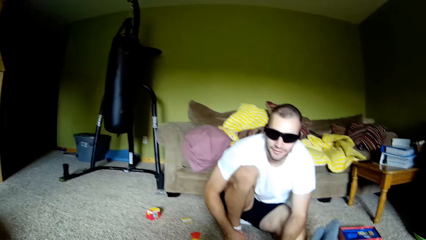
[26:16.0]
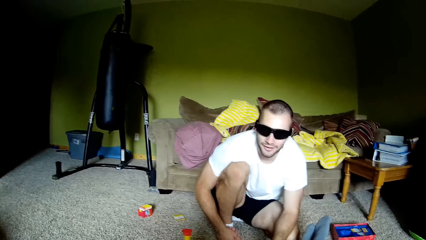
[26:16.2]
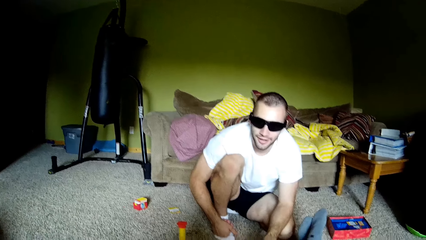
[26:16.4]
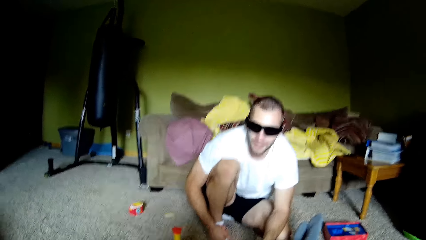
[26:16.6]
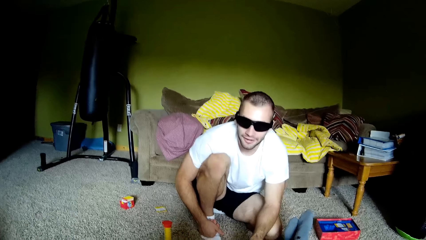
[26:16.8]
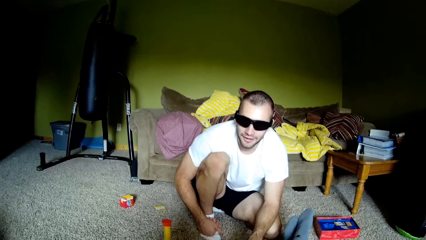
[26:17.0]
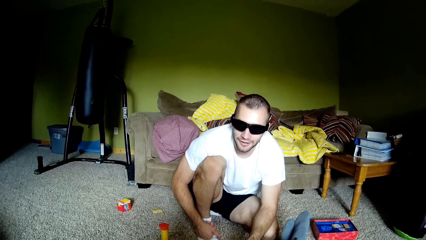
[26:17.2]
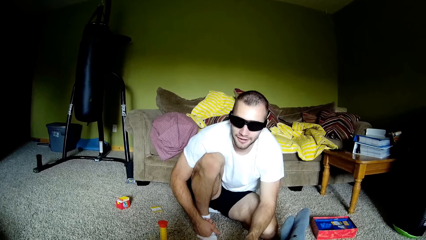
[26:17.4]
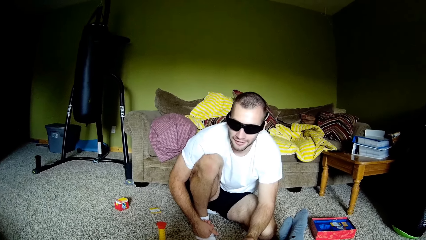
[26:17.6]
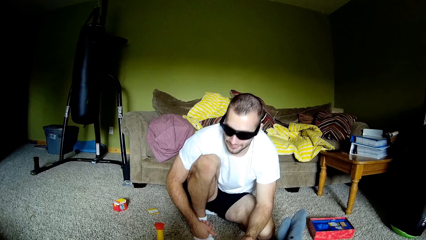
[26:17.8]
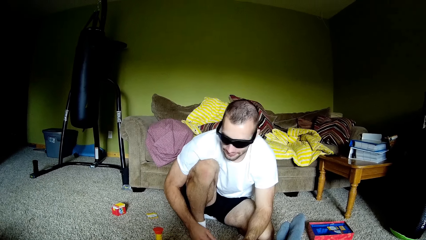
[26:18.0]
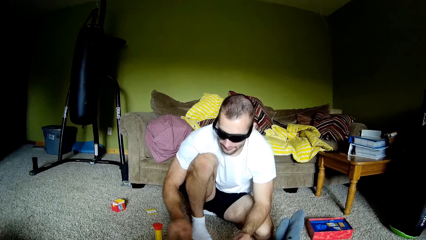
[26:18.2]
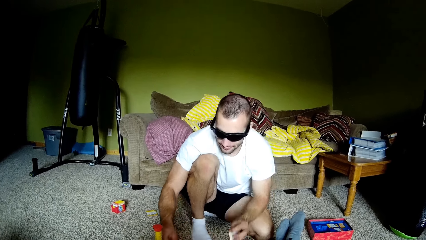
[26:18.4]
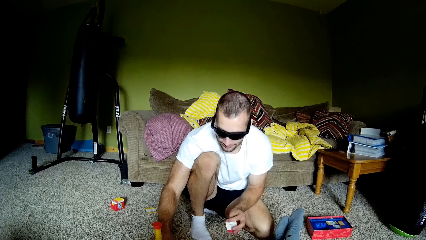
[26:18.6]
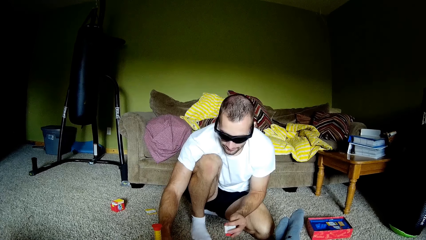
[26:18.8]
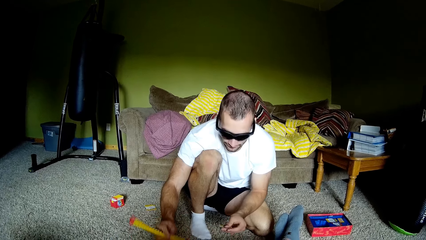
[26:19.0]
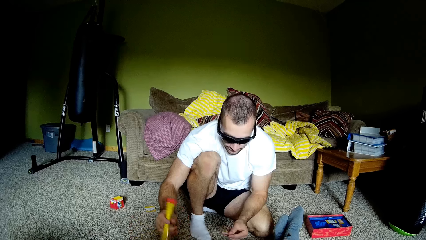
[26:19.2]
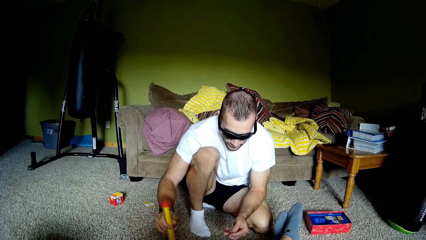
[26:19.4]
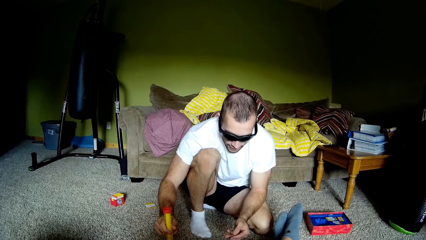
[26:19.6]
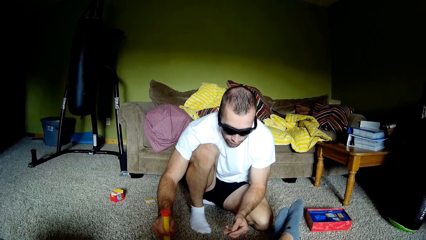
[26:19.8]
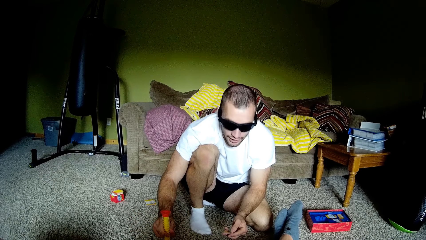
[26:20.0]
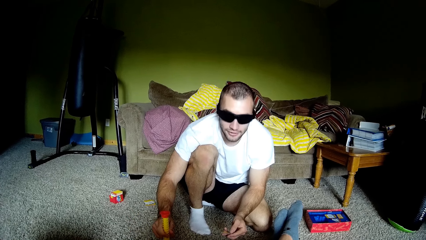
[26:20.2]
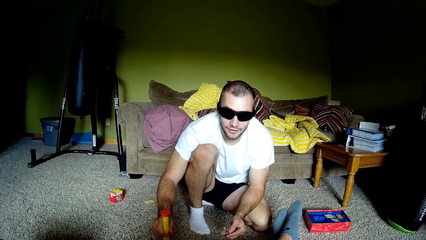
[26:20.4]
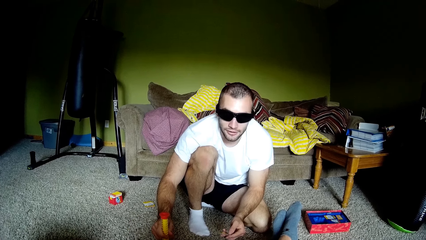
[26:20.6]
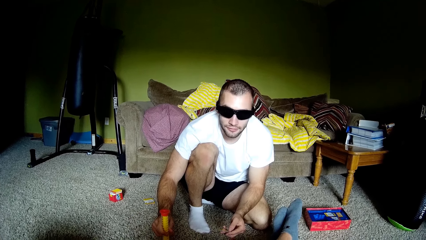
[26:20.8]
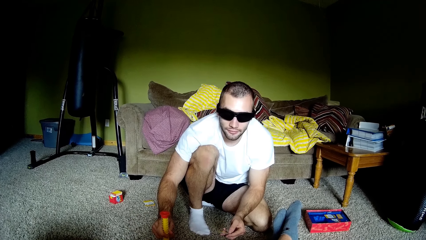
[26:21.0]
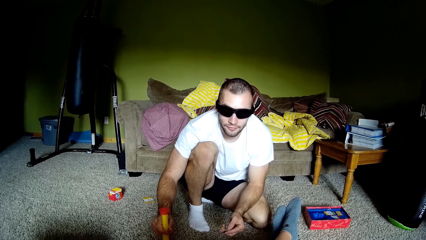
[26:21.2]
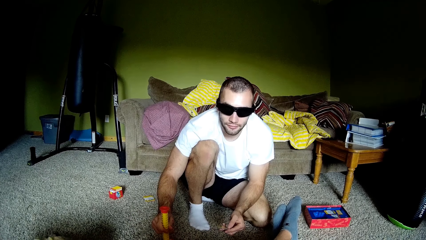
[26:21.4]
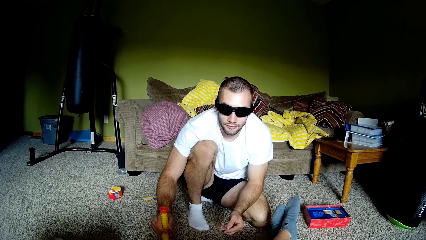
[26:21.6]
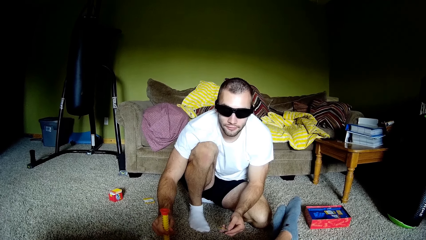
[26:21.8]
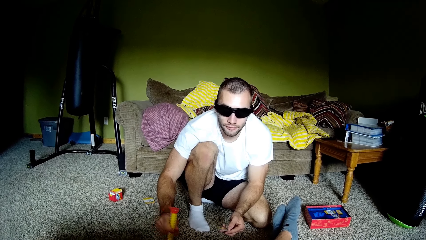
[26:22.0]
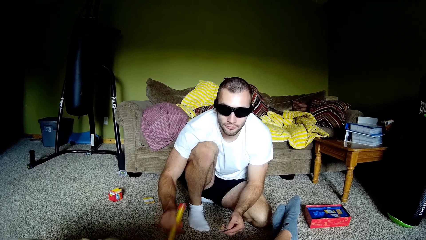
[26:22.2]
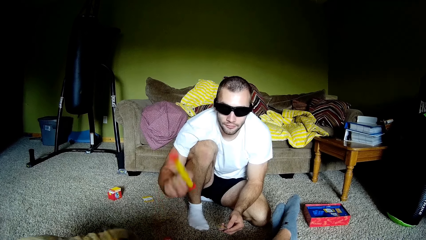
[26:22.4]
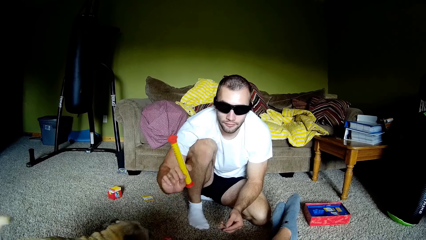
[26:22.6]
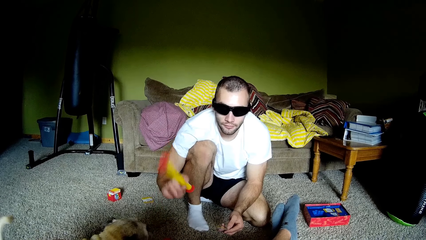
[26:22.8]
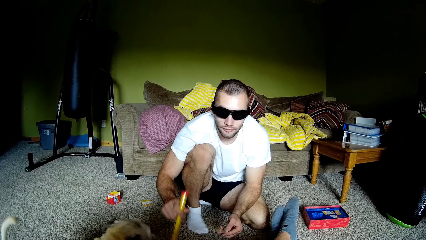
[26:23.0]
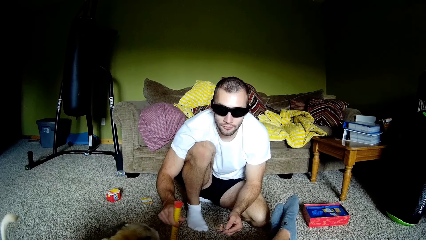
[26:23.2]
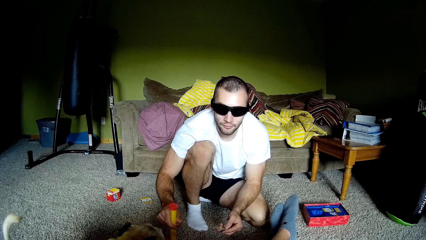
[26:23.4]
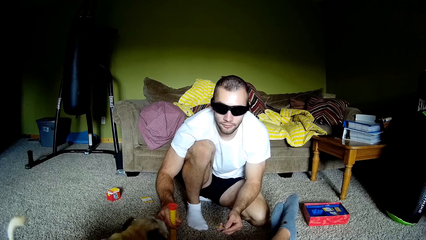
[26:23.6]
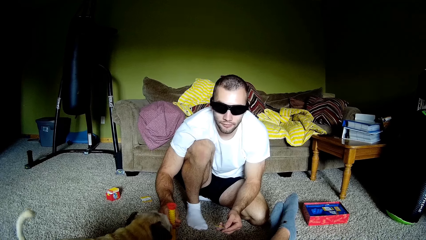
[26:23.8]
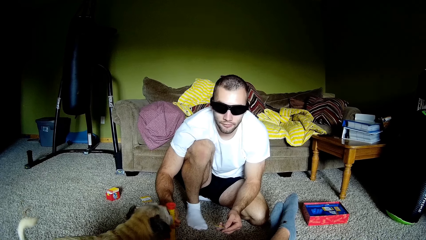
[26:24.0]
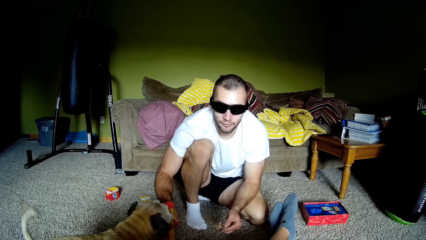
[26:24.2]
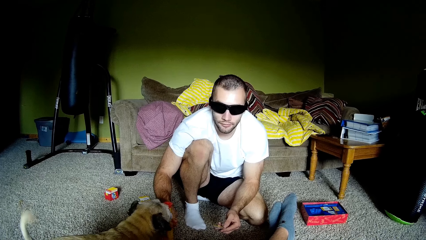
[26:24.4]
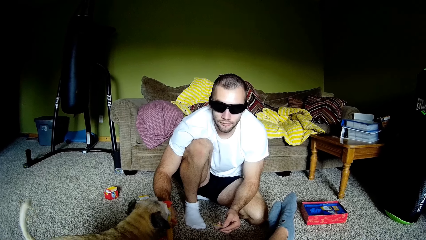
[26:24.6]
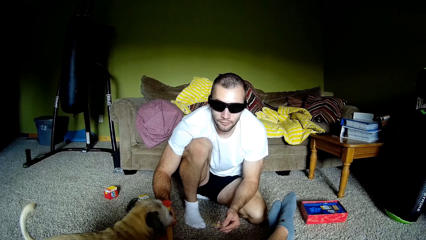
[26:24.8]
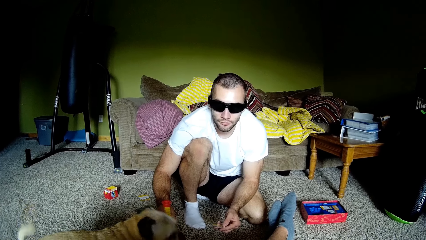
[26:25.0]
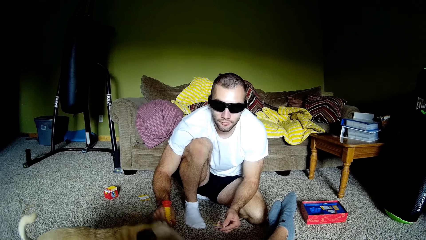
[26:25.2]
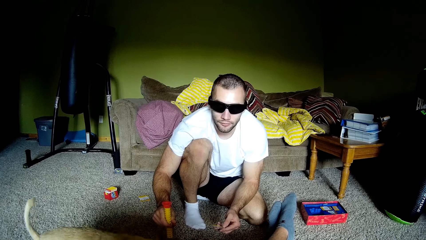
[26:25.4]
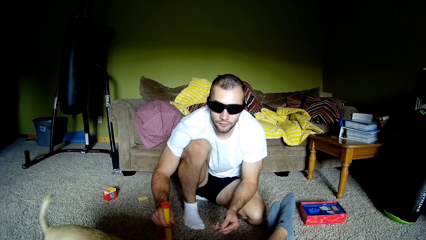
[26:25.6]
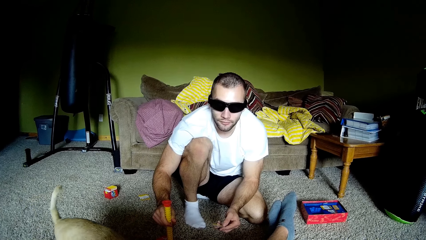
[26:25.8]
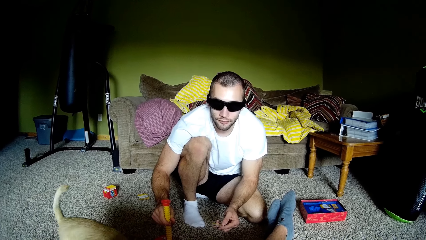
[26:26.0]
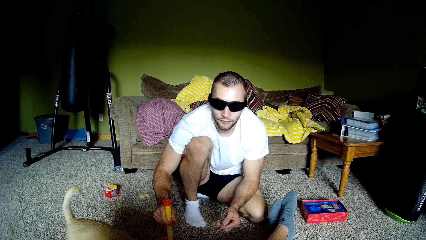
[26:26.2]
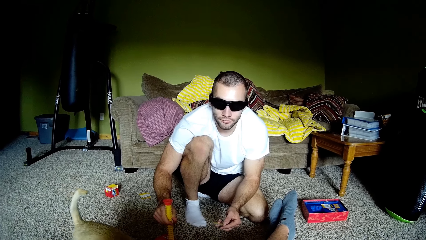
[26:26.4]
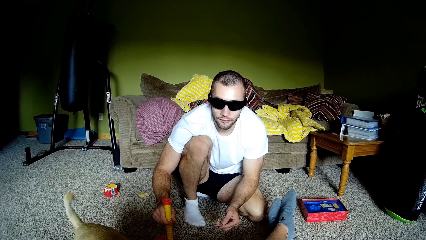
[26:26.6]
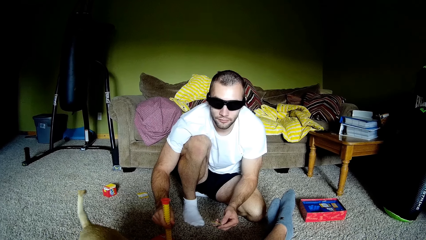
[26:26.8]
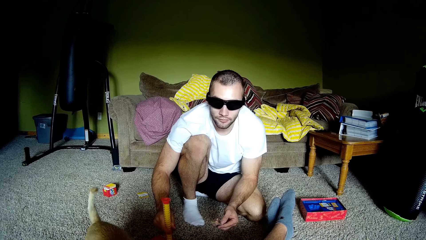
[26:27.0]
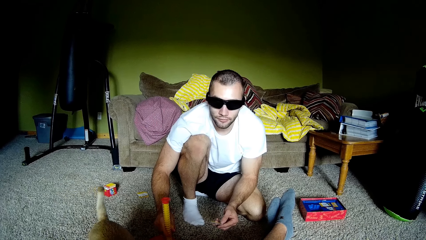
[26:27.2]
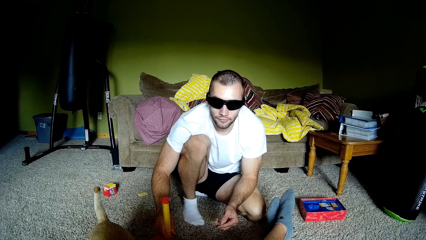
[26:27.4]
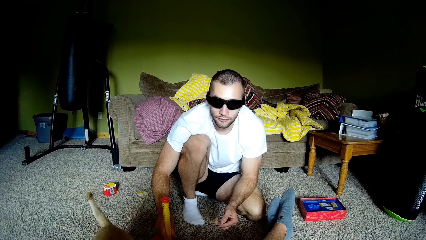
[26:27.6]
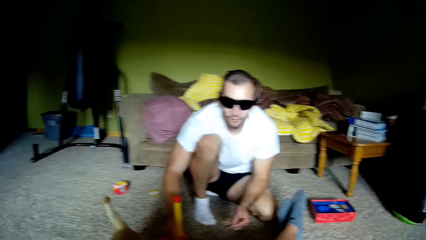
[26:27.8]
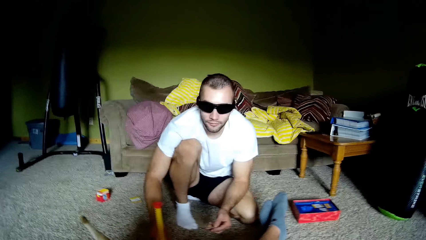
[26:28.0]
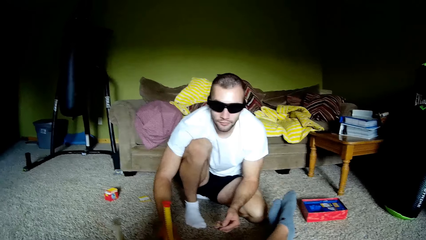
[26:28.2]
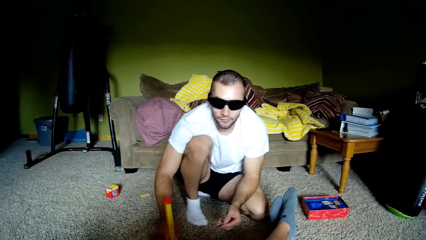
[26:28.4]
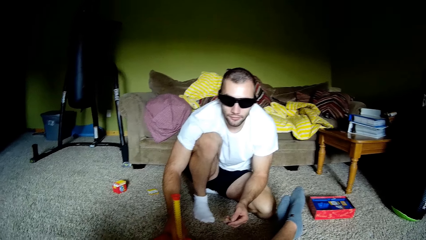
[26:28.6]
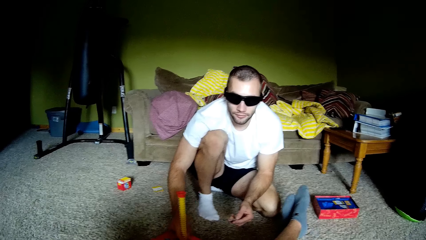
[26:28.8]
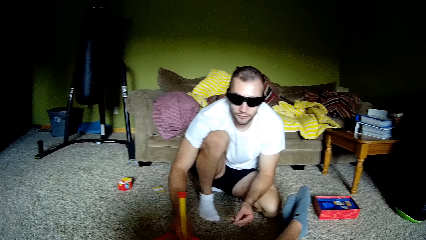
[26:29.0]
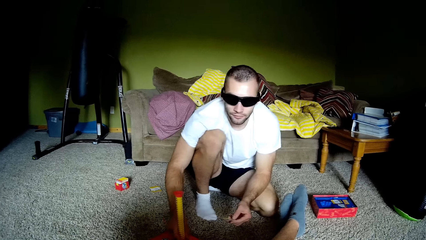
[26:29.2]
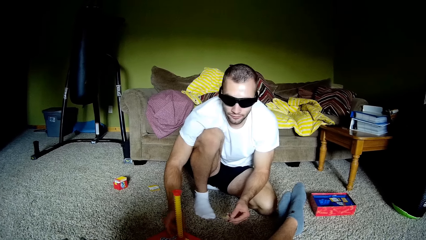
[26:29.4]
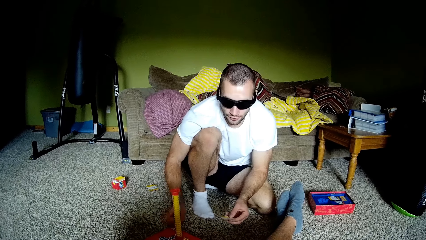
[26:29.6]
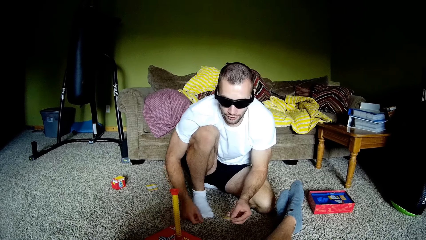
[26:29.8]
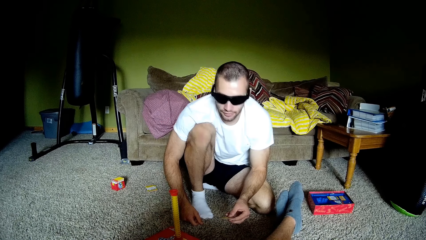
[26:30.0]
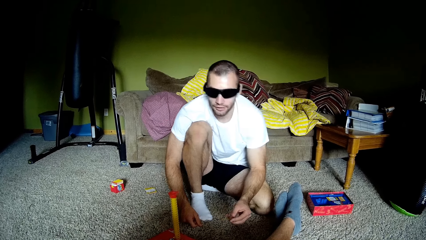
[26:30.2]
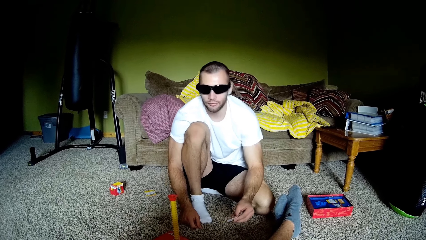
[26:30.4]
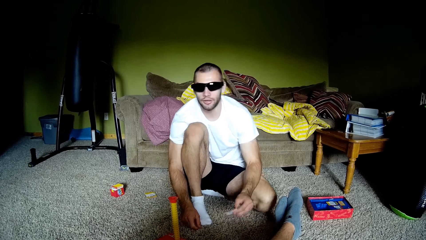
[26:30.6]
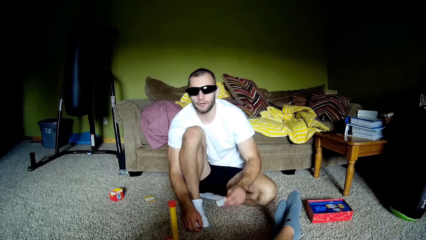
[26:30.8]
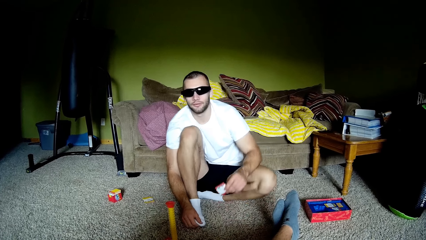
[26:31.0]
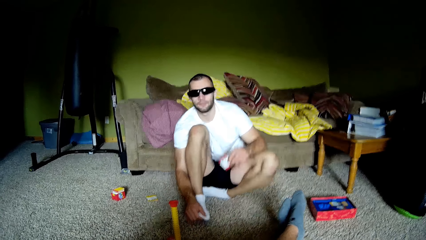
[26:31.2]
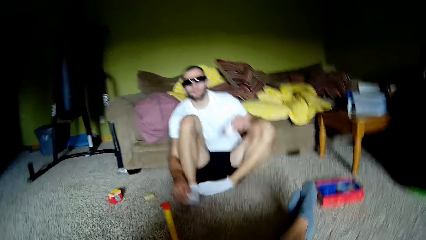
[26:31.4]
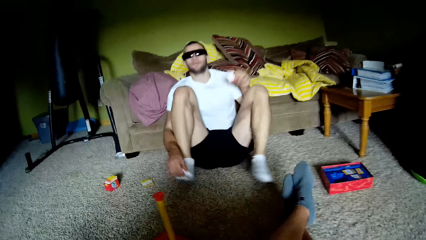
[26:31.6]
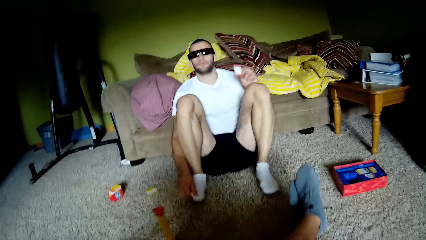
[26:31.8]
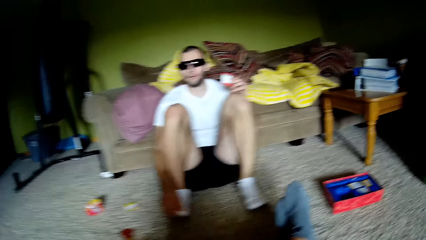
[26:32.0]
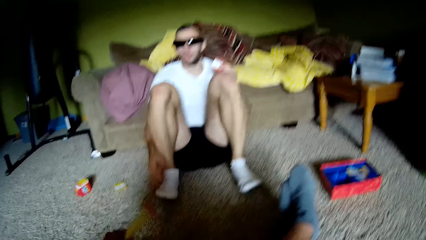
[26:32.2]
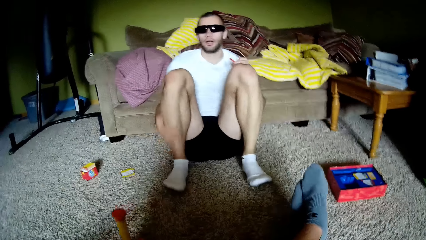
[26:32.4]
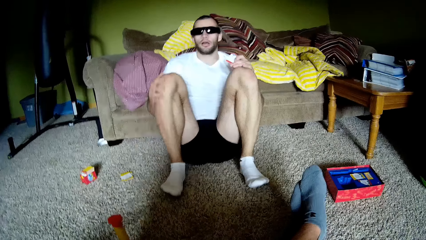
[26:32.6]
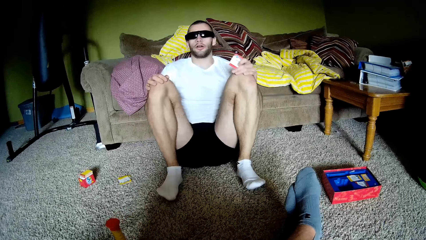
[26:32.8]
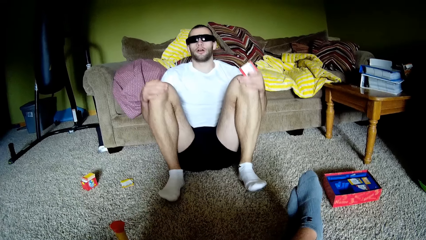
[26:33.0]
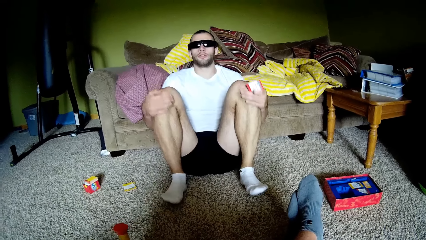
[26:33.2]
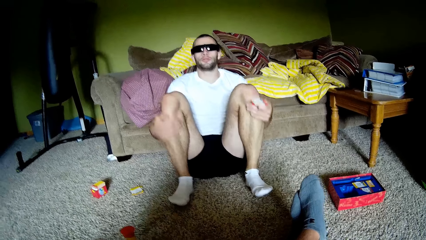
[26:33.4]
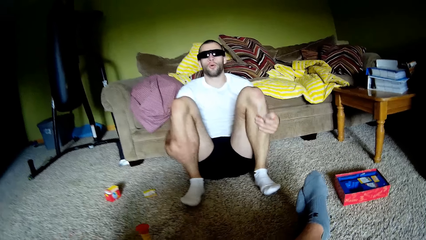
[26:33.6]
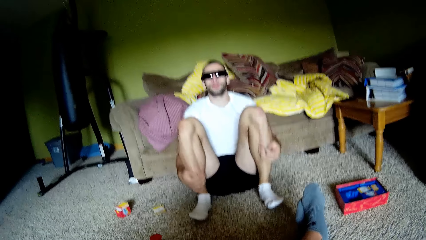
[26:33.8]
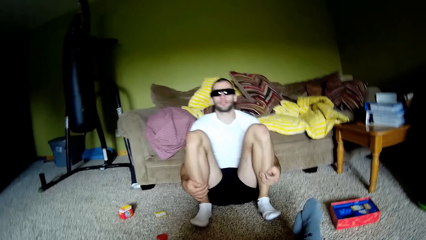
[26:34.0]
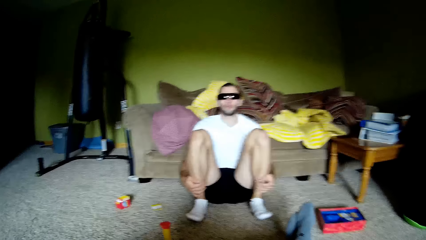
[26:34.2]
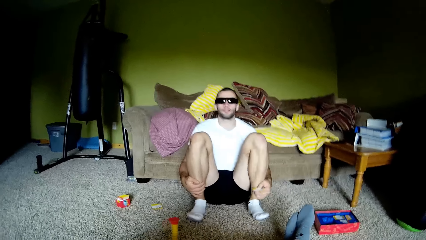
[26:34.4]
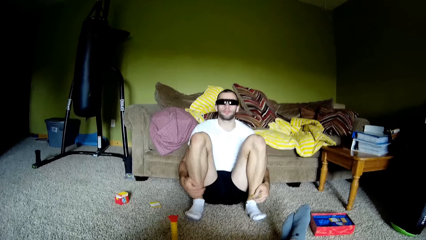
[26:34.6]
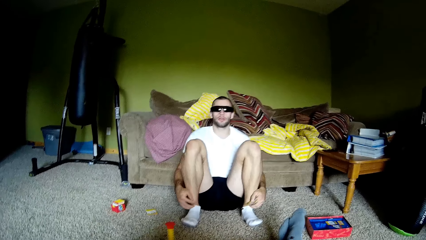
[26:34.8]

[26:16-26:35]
A man looks up. The camera wearer looks at the man. The man looks down, moves hands, and holds the timer. He touches a blow horn, looks up, and talks to the camera wearer. He lifts the timer, touches the blow horn, and puts down the timer. The camera wearer looks at the man. The man moves a hand, sits up, talks to the camera wearer, and sits on the carpet. The camera wearer talks to the man. The man touches a leg, rubs his legs, and touches legs.
